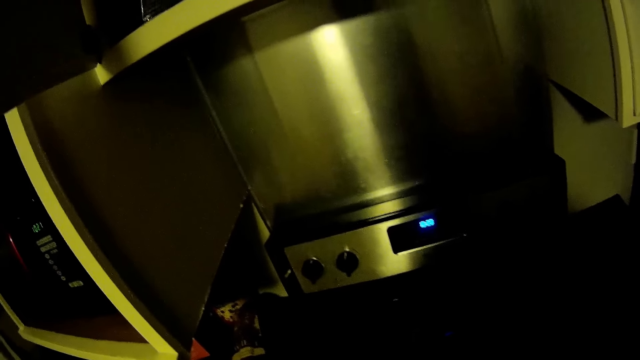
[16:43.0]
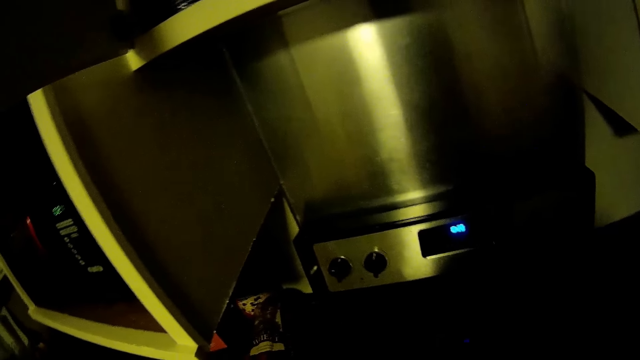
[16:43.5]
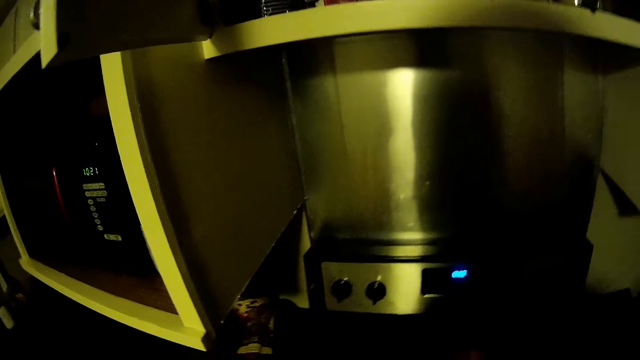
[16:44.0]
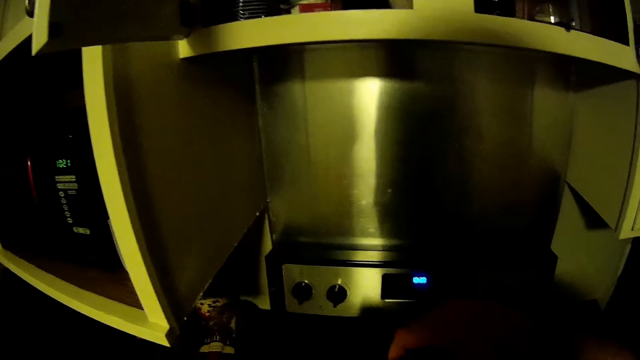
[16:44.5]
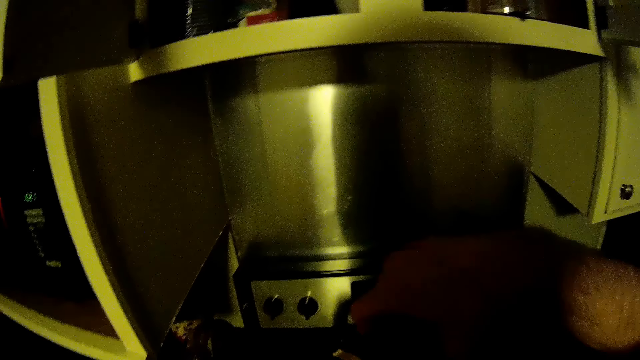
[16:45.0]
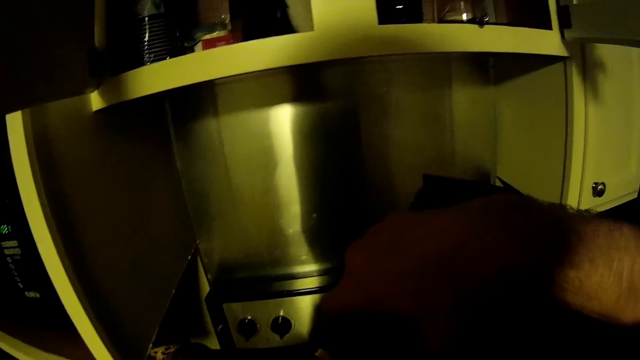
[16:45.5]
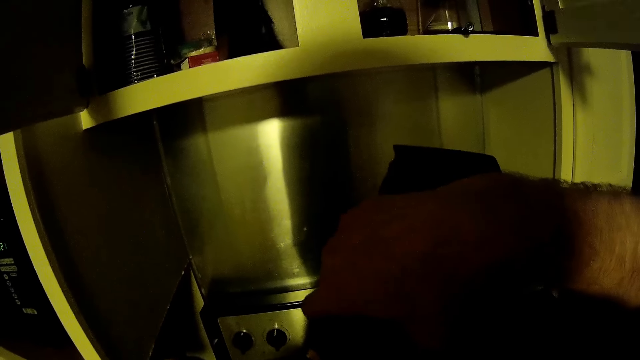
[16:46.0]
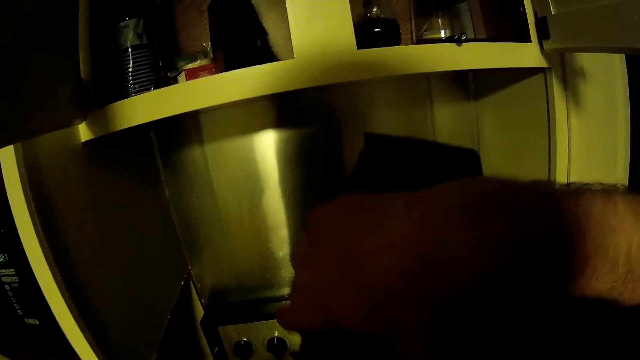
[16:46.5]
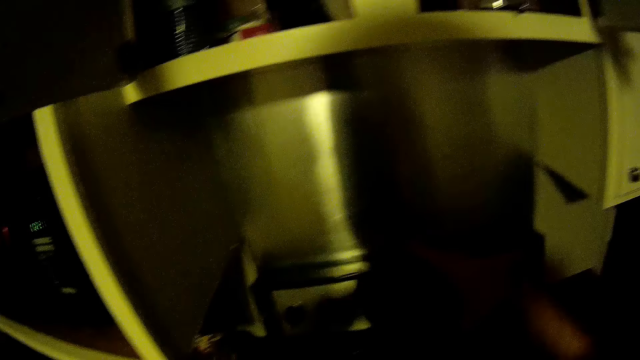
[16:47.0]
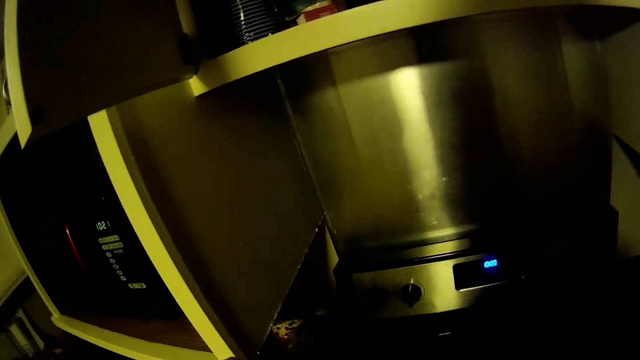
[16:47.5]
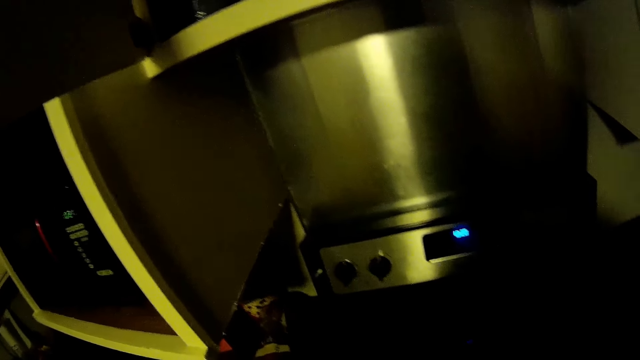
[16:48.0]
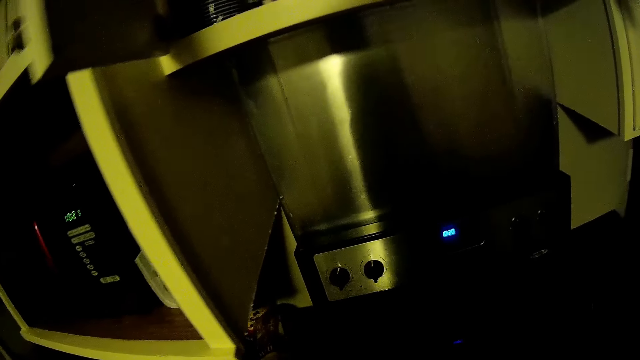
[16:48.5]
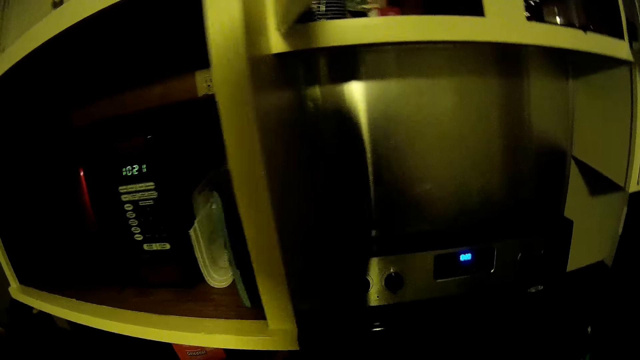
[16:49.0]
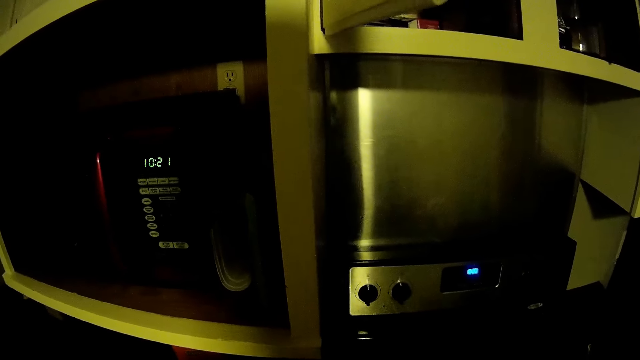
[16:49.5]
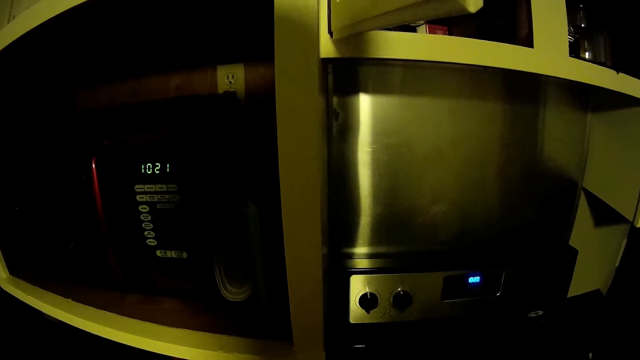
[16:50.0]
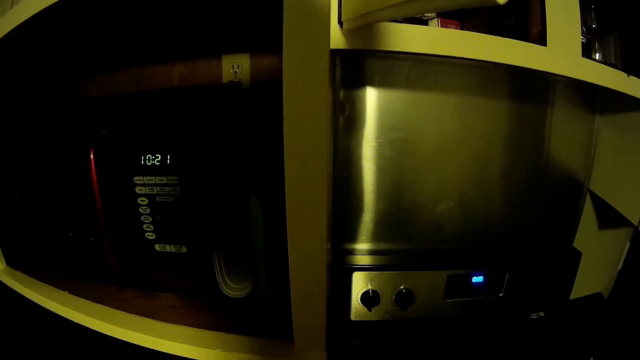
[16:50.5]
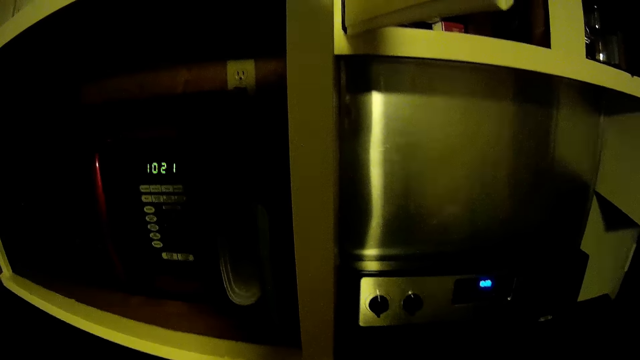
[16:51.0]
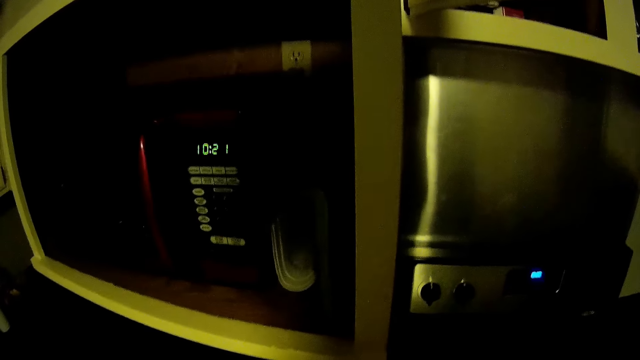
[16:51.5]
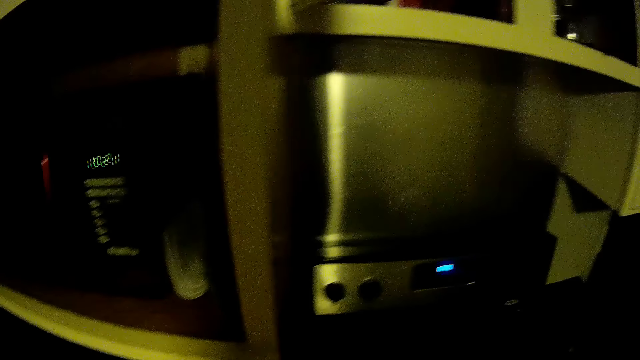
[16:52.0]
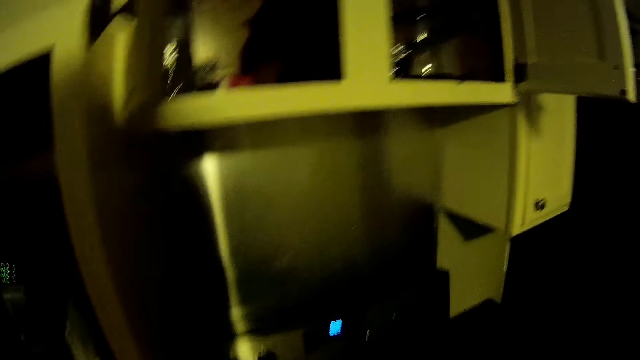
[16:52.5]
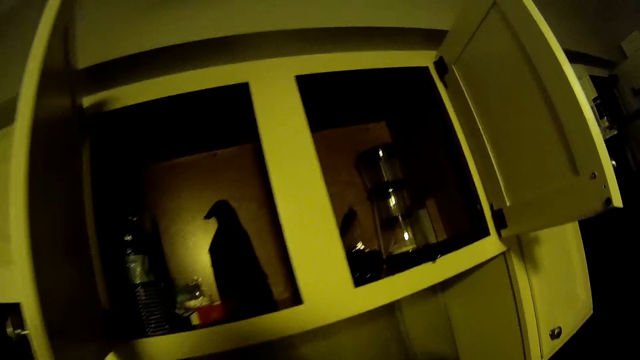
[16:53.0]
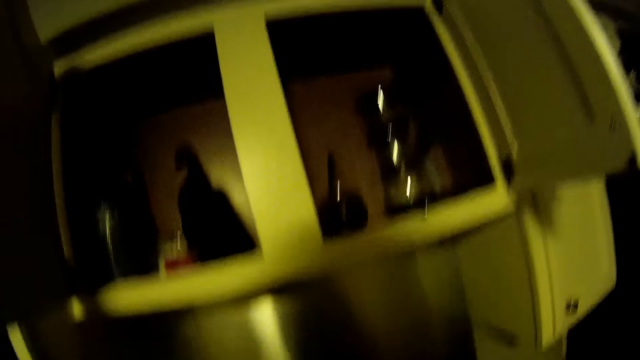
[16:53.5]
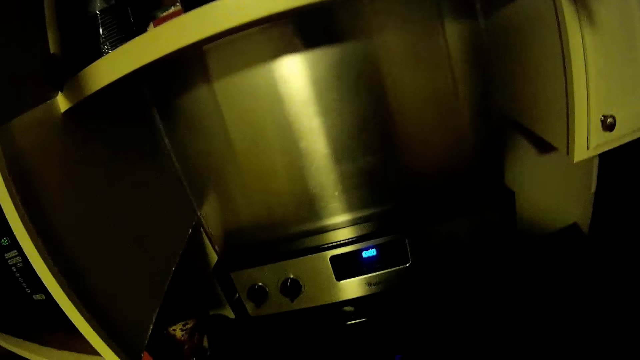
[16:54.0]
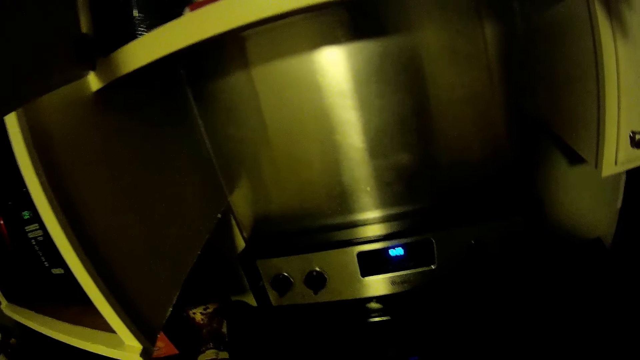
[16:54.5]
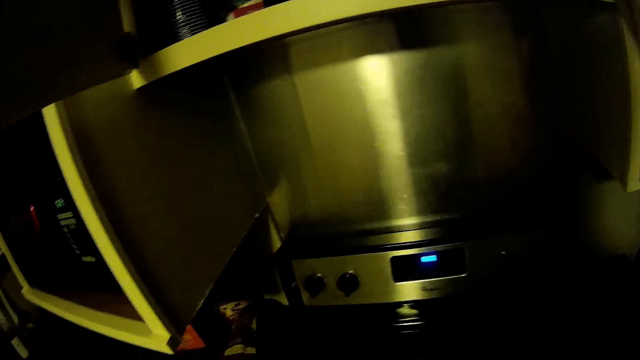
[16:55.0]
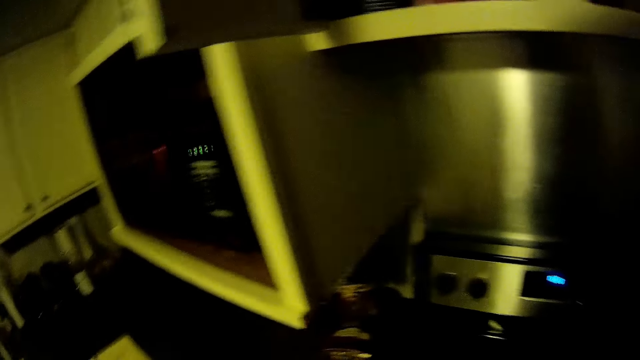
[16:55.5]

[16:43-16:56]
The camera wearer pours out the contents of the packet. They look around the room. They look around.

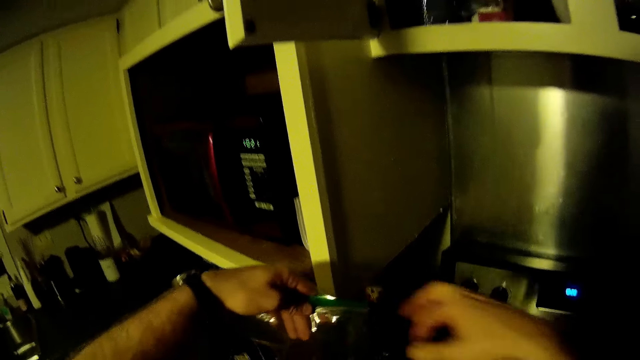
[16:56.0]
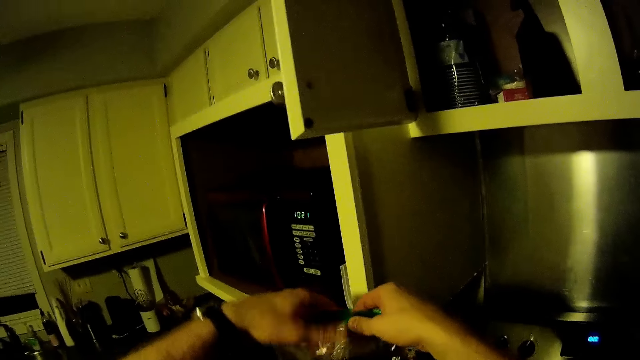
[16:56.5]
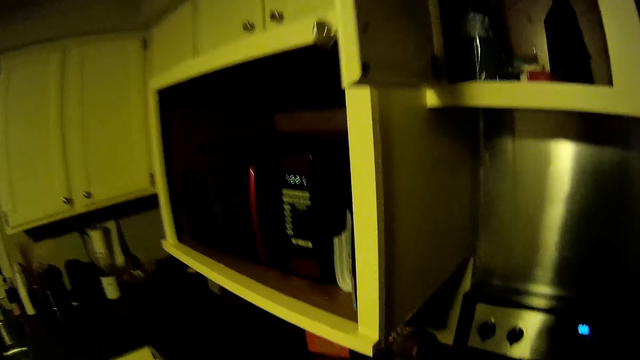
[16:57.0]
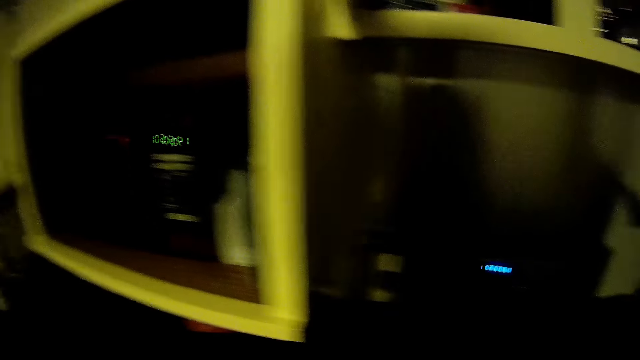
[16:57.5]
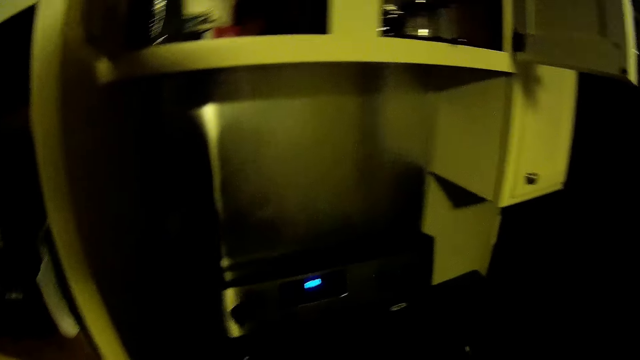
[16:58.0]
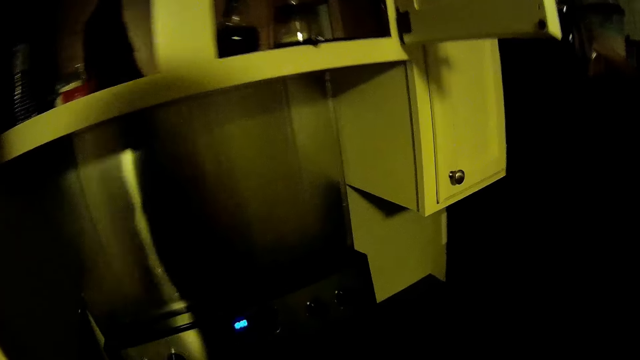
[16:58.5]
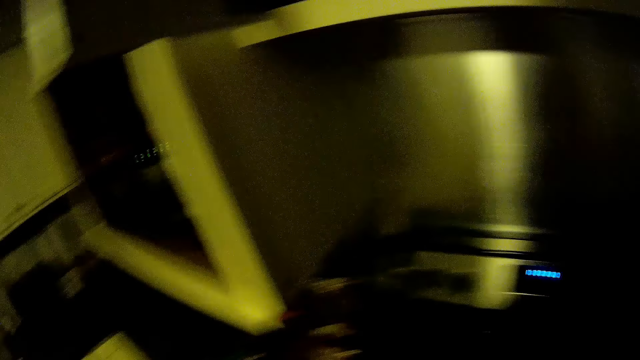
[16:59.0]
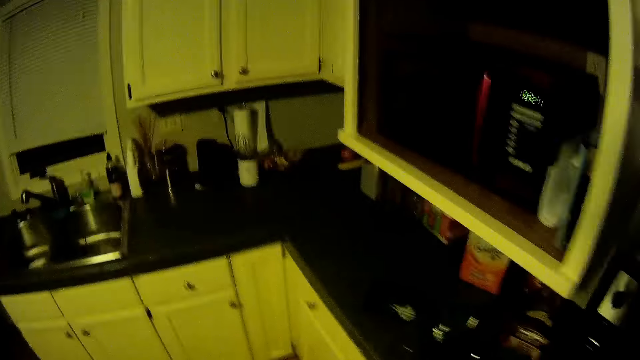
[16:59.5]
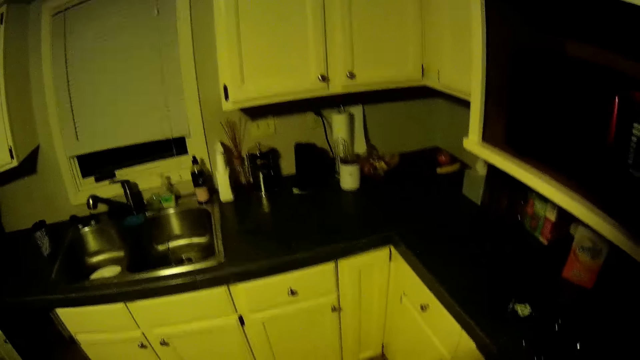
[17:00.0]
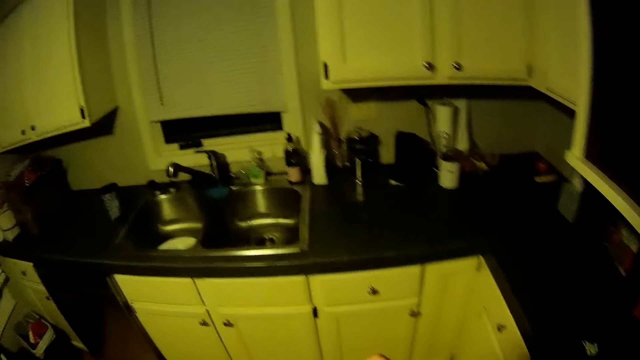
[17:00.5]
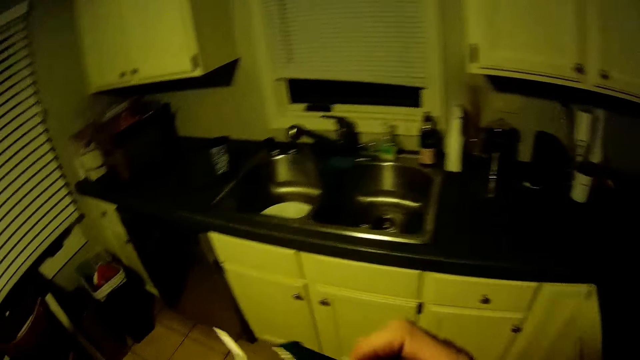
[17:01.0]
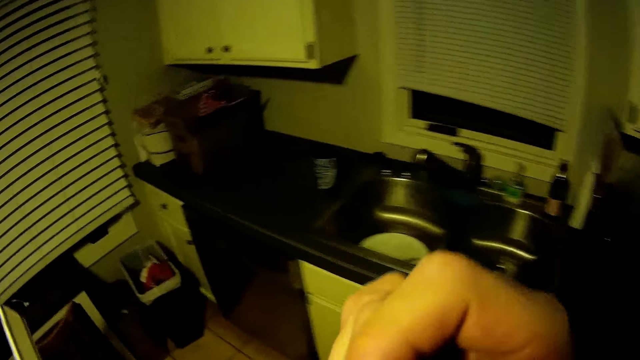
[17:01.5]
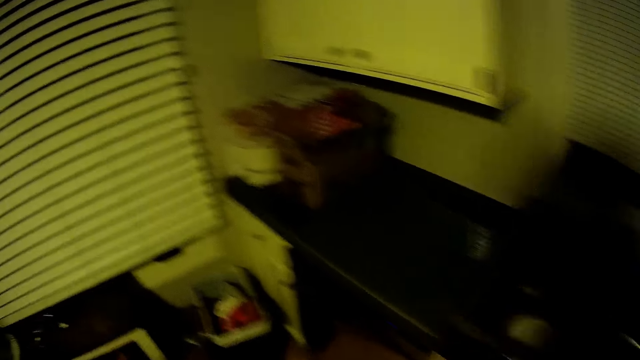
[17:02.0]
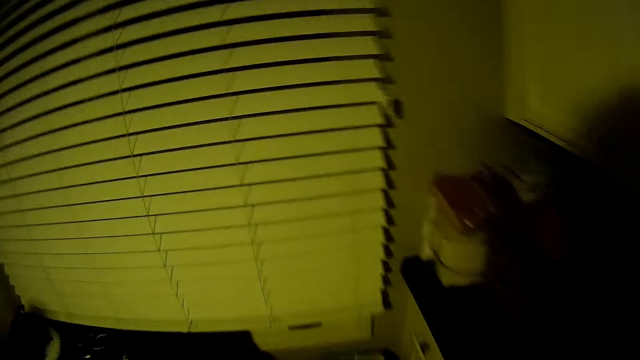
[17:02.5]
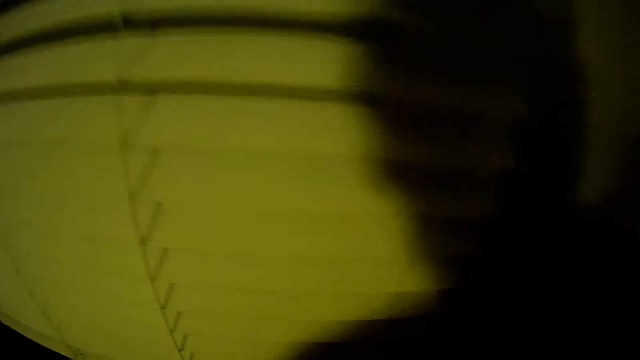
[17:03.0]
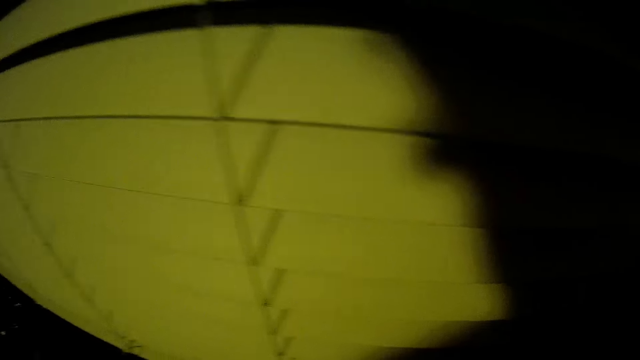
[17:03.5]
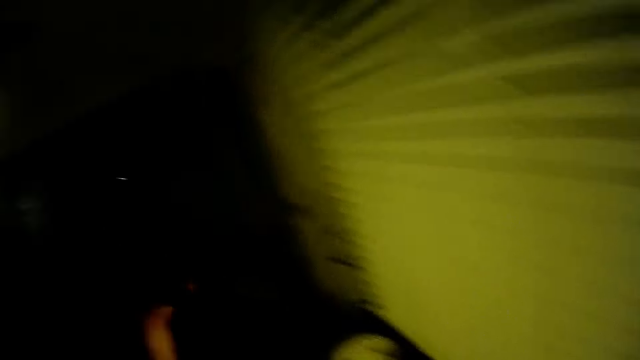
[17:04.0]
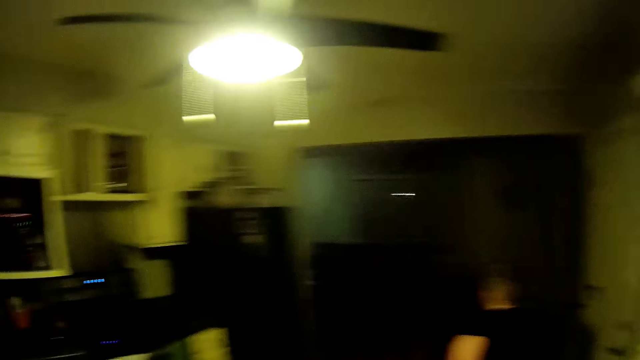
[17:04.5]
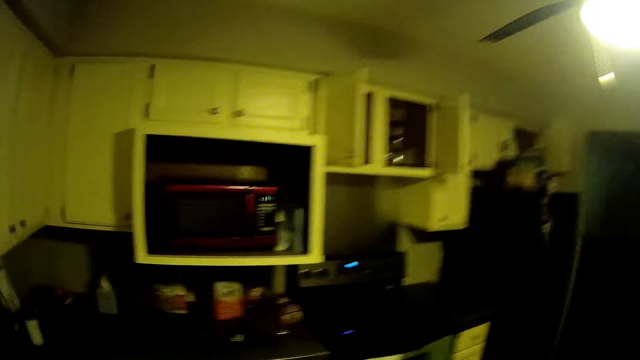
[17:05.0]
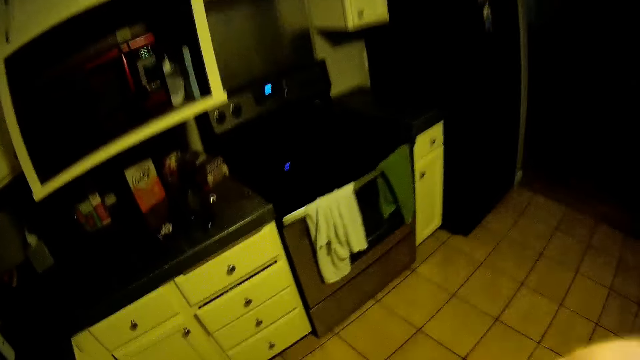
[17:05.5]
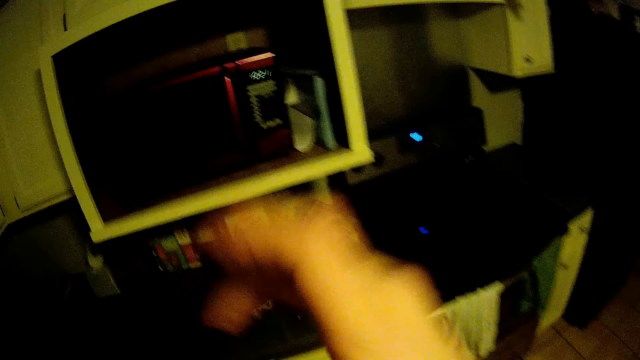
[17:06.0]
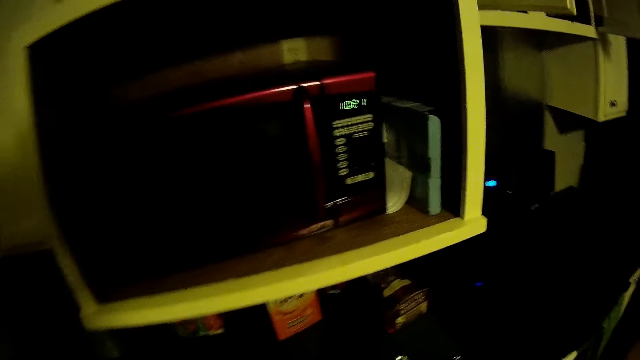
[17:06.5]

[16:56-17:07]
The camera wearer raises the hands. They walk on the floor. They walk around.
